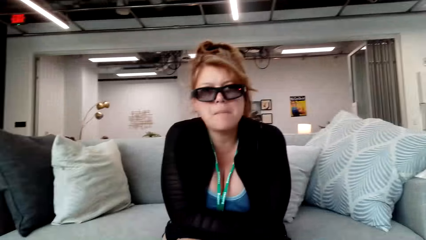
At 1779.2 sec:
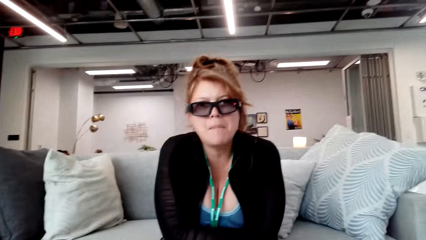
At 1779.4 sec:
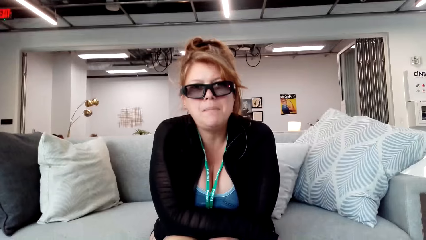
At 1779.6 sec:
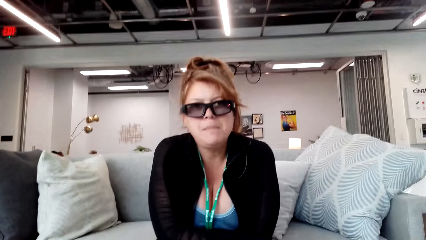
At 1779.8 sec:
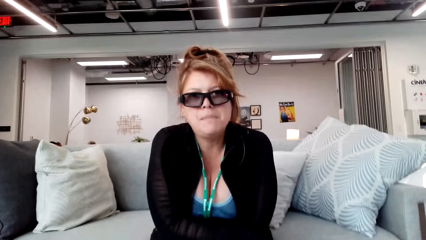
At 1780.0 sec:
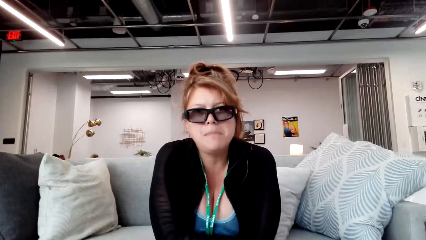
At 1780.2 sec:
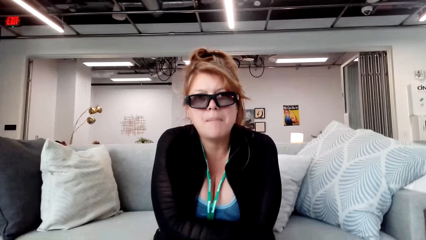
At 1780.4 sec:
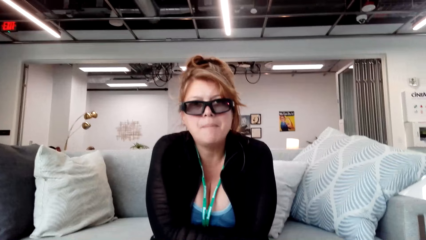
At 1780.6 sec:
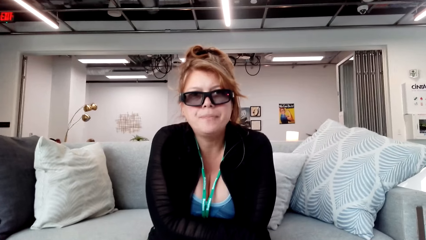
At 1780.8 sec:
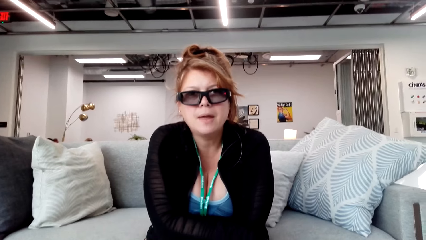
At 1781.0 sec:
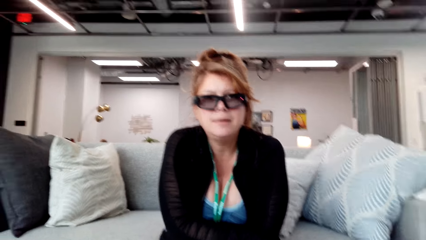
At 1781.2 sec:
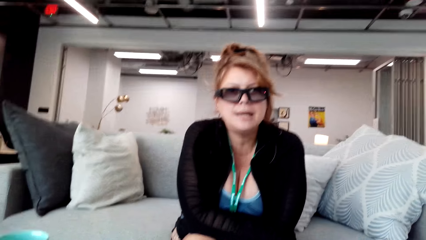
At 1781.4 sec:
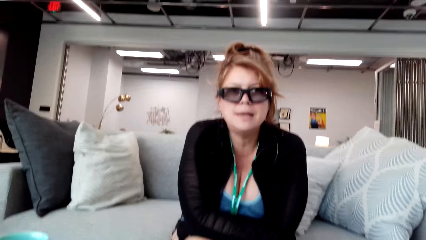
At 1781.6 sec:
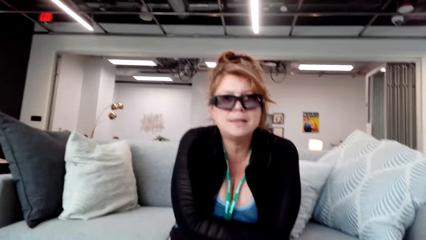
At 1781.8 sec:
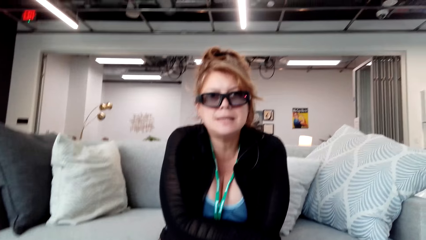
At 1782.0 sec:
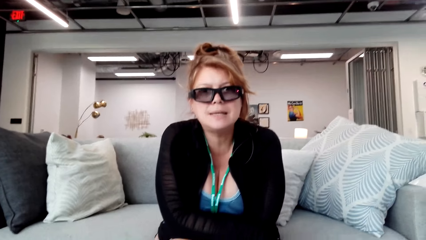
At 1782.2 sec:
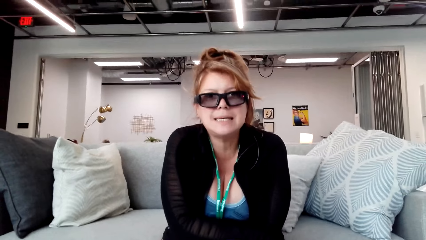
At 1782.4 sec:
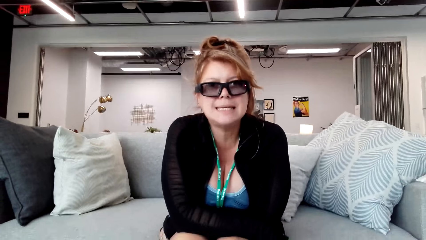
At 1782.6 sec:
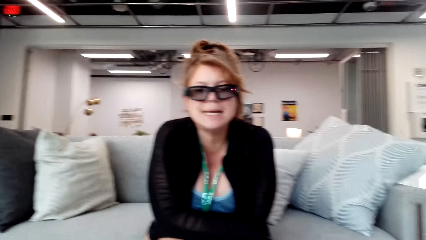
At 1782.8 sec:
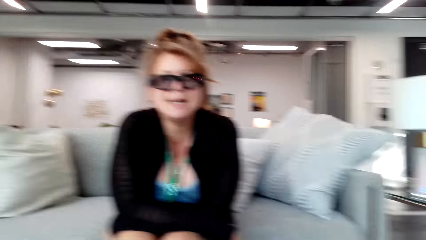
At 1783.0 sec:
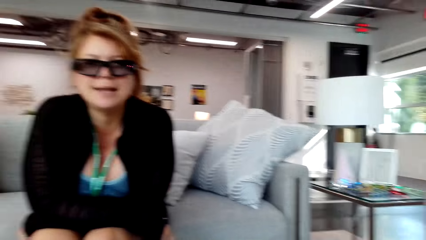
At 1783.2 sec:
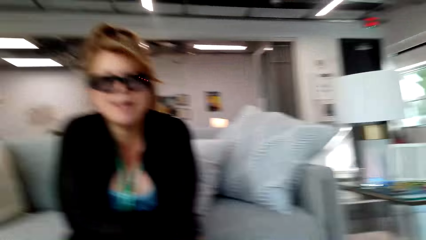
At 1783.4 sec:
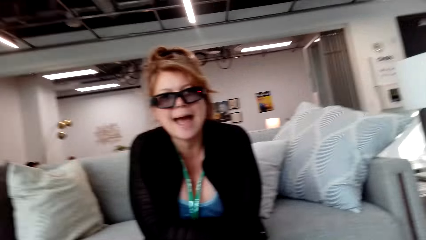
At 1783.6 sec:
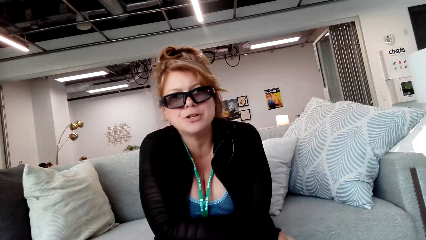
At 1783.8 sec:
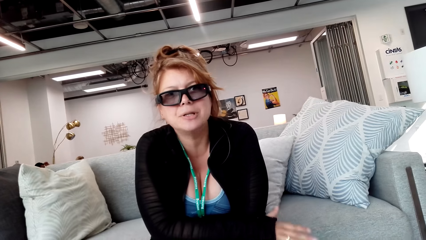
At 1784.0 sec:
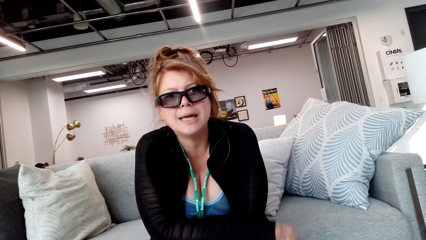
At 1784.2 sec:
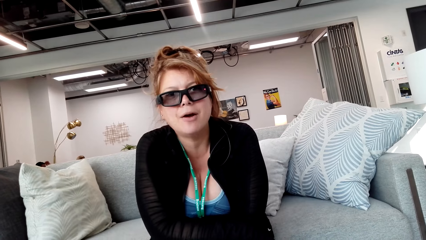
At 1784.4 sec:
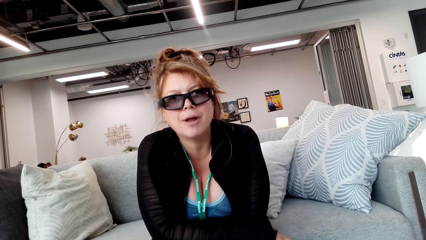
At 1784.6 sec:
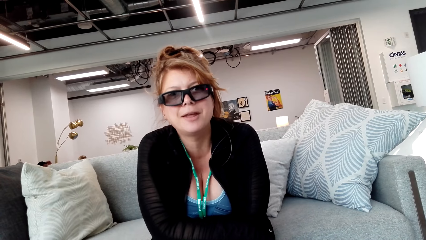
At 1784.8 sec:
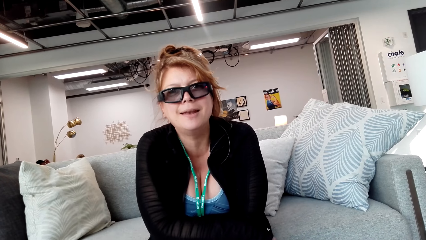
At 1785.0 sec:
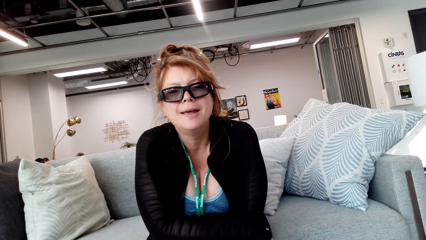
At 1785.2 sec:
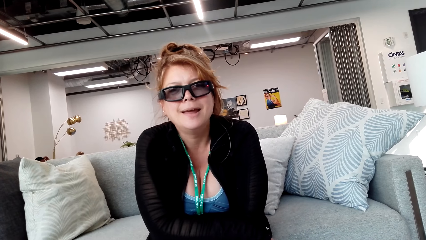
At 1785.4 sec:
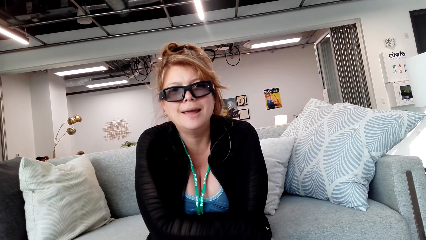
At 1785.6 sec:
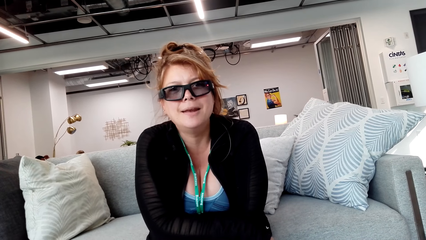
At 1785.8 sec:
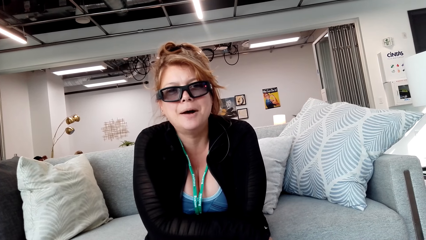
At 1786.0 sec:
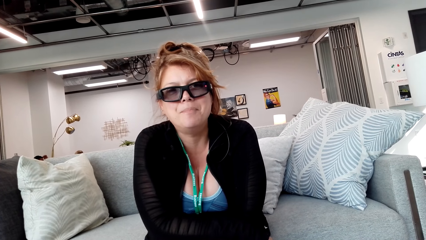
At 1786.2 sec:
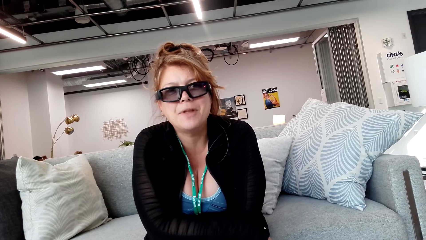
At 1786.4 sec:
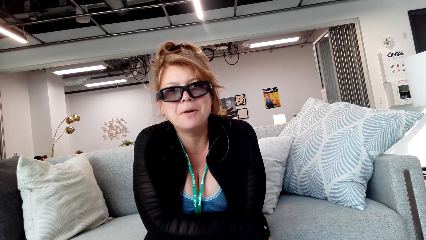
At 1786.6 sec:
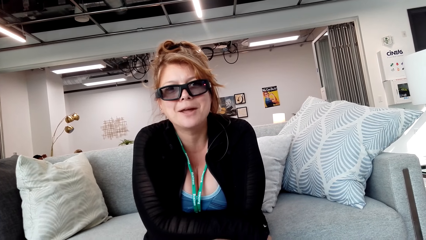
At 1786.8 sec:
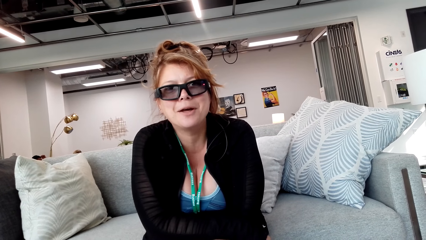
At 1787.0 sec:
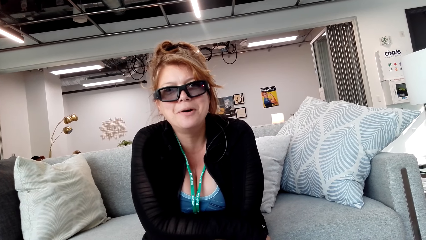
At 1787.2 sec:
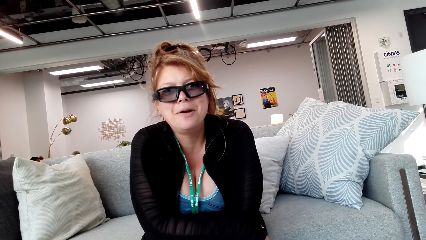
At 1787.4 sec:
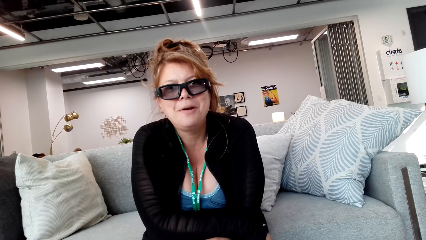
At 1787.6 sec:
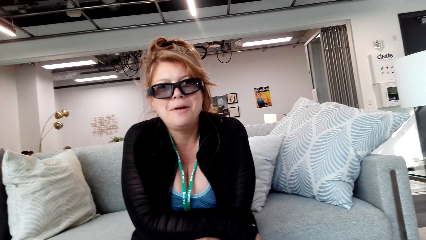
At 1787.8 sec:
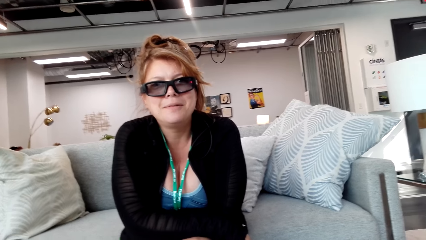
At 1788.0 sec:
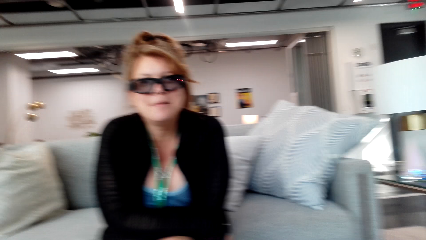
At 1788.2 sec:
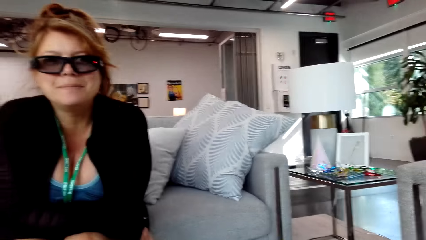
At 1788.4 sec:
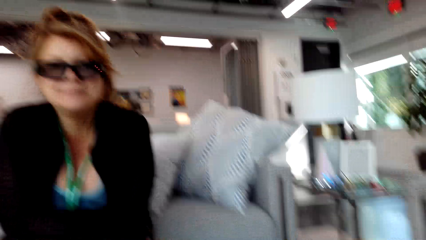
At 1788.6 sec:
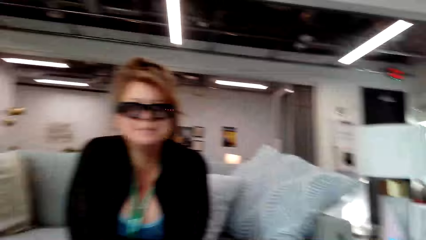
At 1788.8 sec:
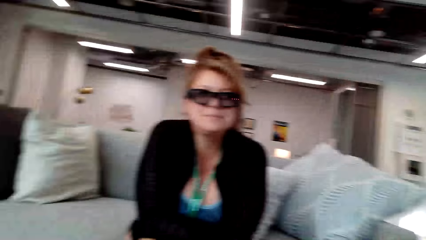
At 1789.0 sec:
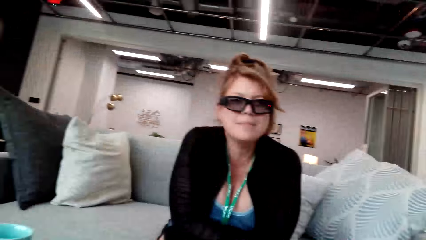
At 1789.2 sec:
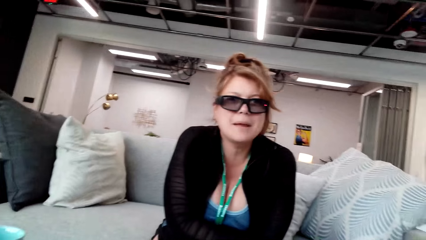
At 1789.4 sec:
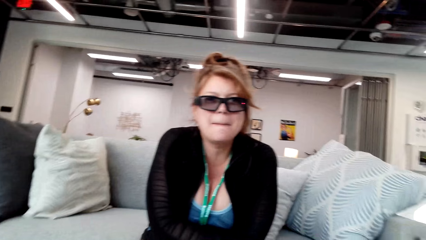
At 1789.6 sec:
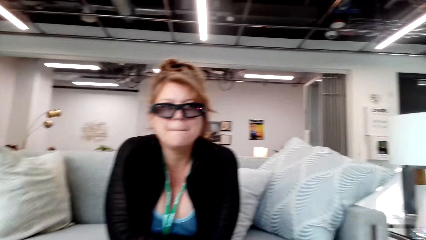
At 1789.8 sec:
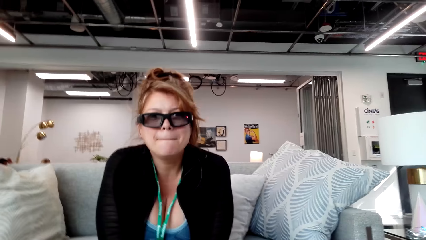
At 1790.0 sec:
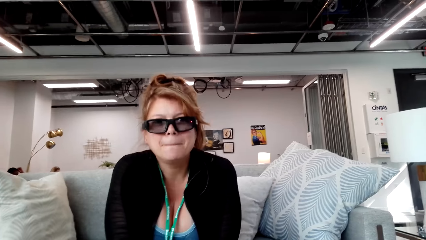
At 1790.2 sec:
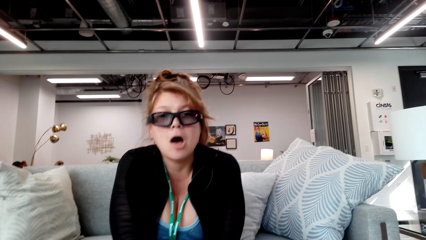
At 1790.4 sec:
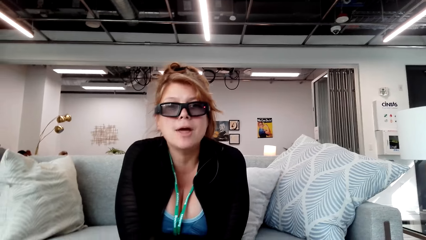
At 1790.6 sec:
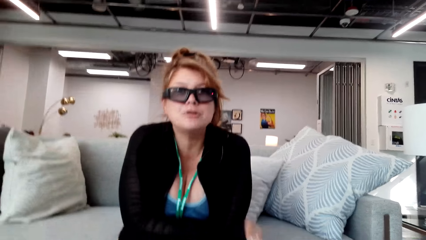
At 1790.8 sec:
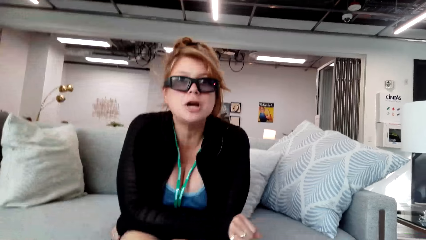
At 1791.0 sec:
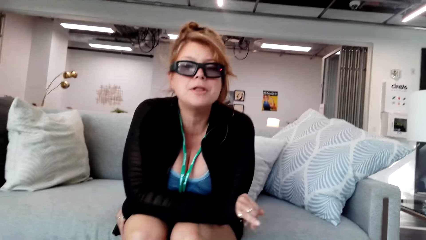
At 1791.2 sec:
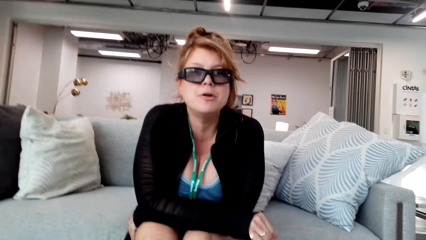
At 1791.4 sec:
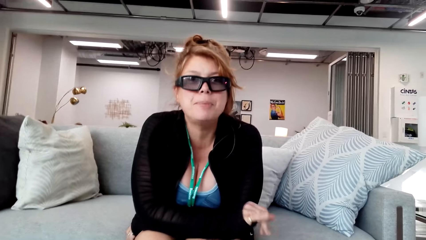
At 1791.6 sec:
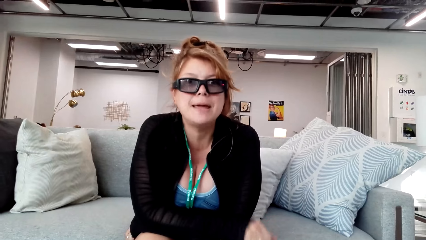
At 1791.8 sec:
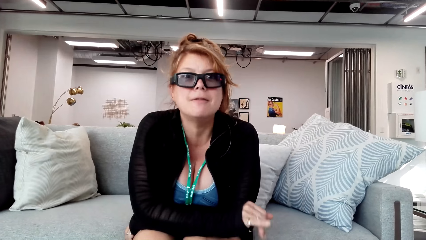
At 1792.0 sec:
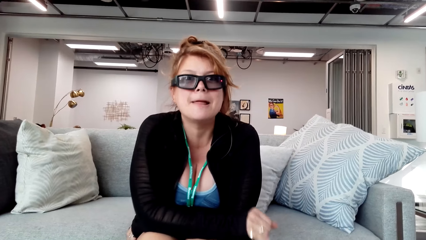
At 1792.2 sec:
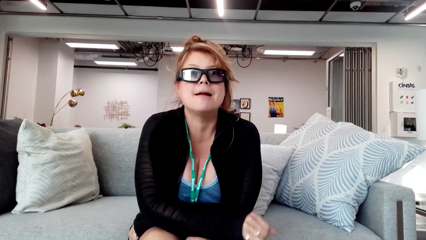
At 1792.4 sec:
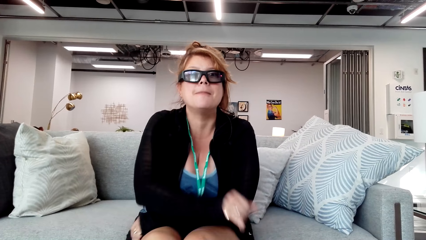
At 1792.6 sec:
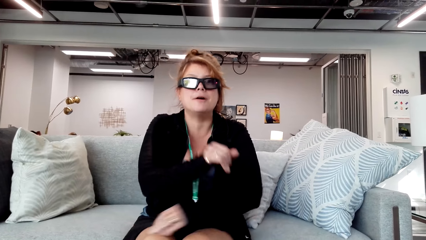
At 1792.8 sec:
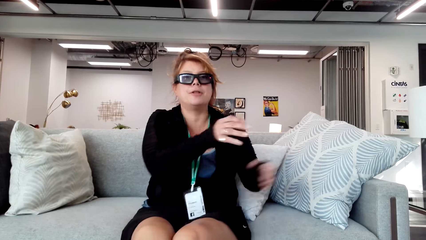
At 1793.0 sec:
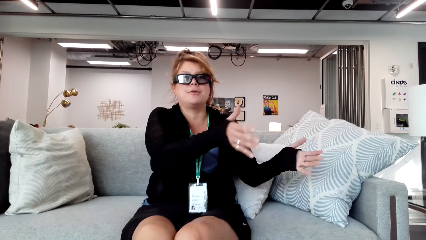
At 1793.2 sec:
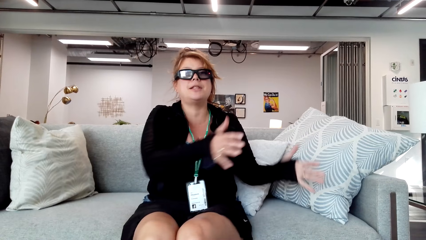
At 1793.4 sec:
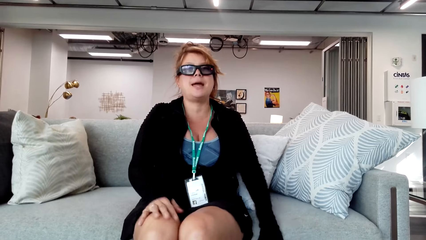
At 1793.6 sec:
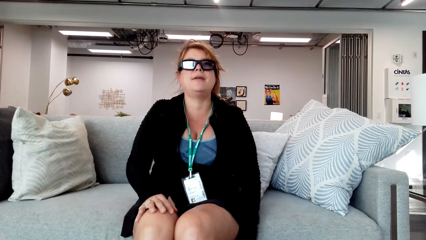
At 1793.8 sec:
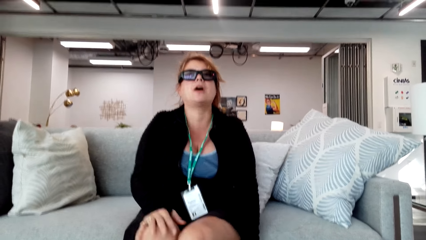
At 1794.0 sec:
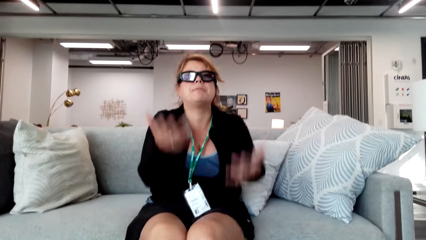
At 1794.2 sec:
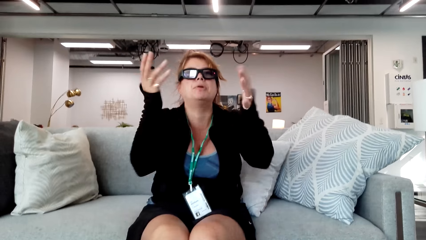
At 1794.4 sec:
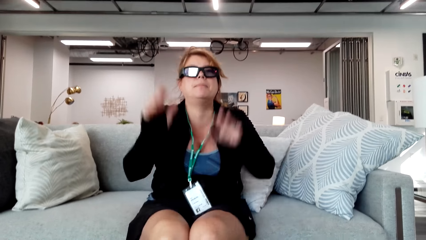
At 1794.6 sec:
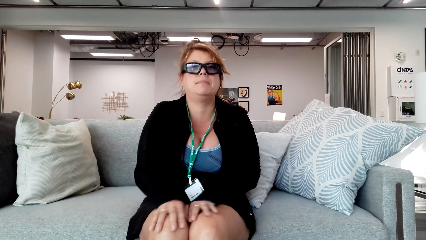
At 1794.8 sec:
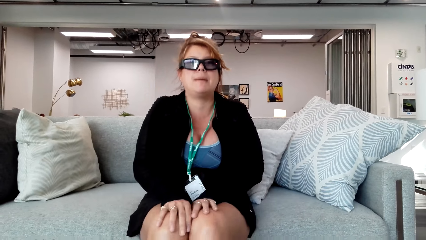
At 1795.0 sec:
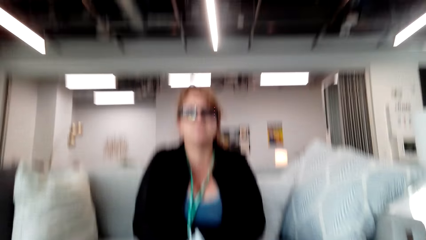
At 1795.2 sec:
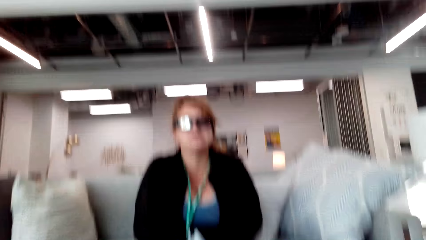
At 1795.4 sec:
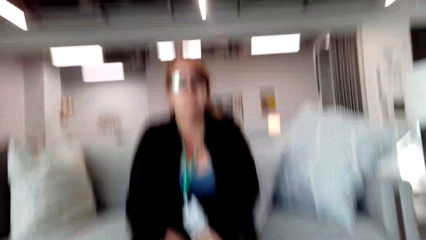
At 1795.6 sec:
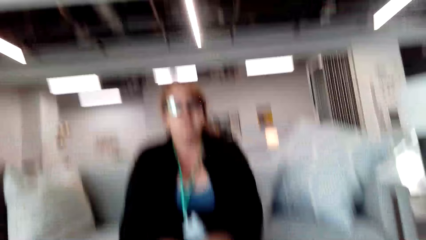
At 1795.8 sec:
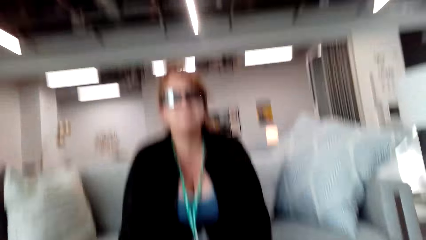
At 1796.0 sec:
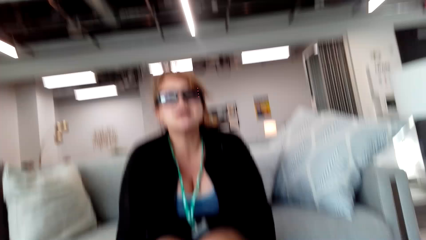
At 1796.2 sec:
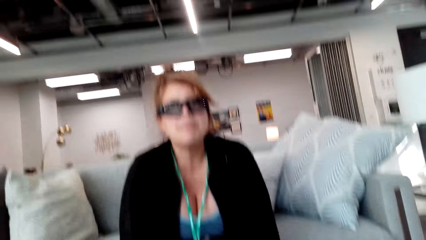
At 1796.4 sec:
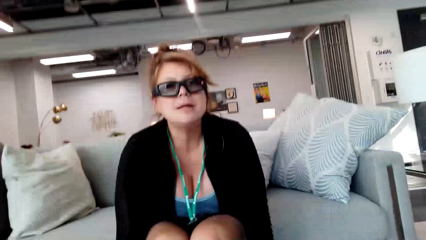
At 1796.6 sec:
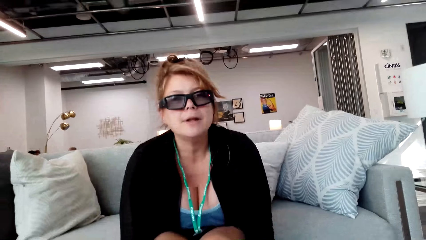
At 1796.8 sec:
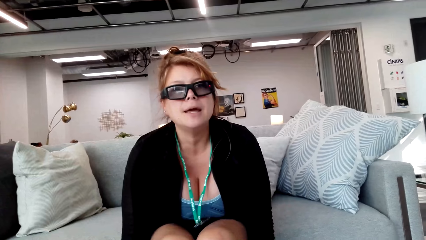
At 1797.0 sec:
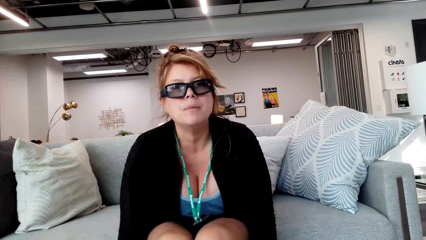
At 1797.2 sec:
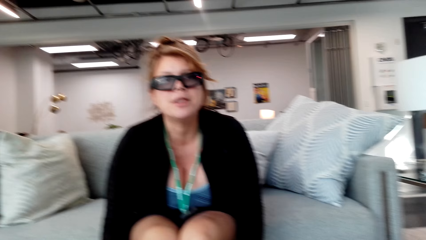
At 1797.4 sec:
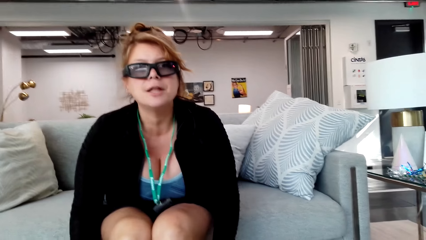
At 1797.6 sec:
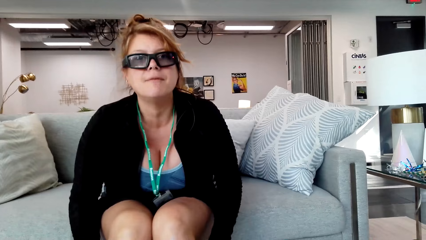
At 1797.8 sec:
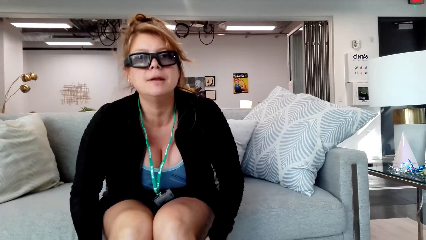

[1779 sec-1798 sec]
The woman moves the hand.
